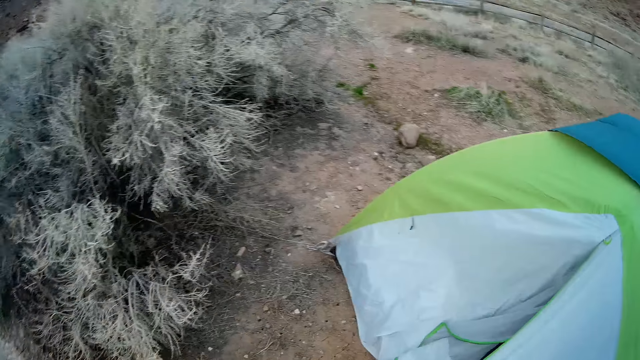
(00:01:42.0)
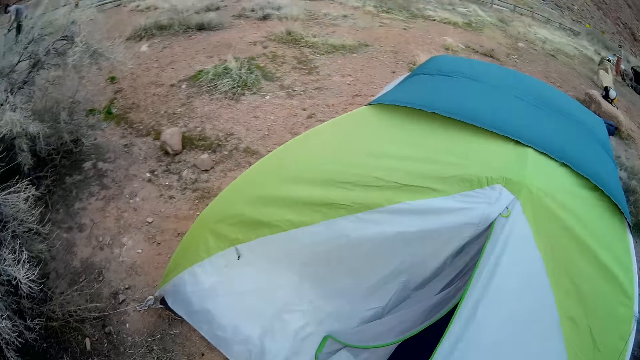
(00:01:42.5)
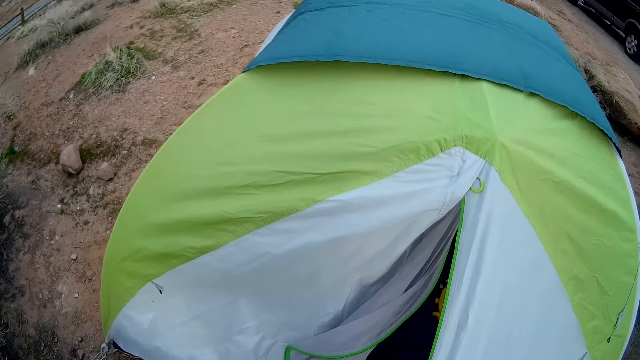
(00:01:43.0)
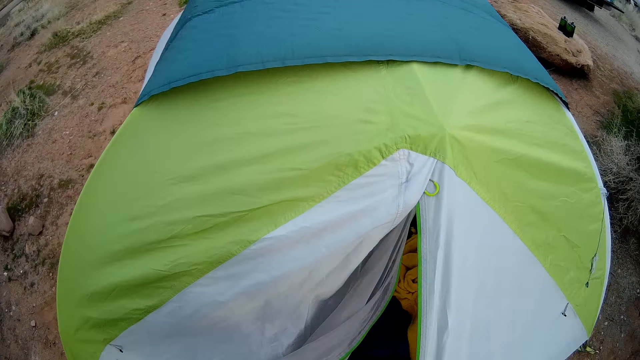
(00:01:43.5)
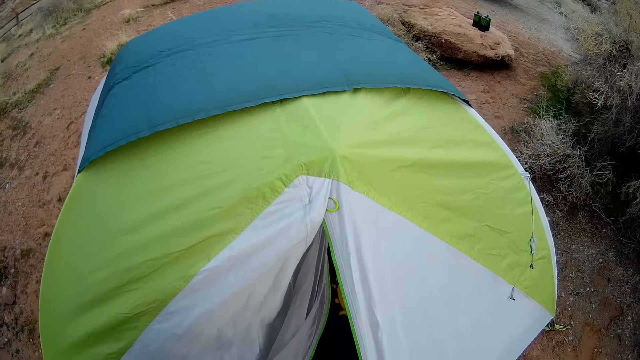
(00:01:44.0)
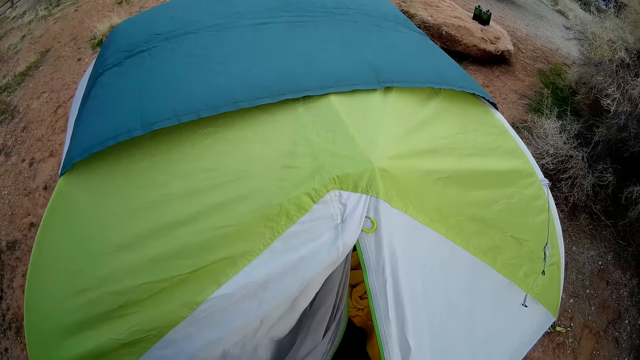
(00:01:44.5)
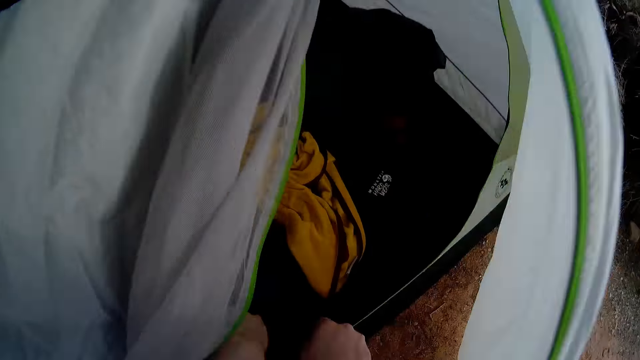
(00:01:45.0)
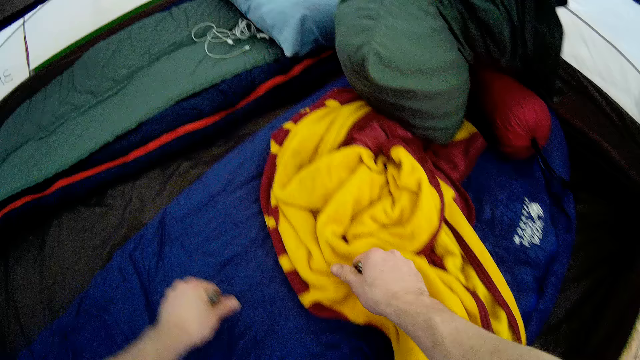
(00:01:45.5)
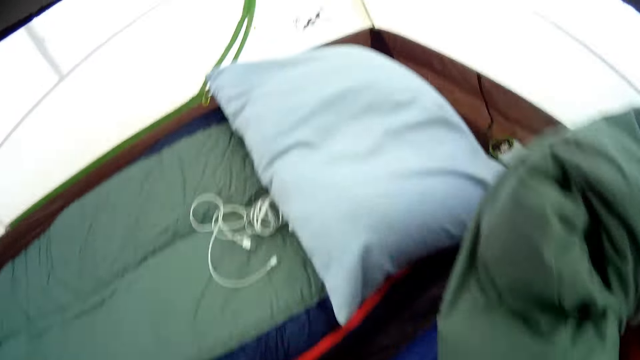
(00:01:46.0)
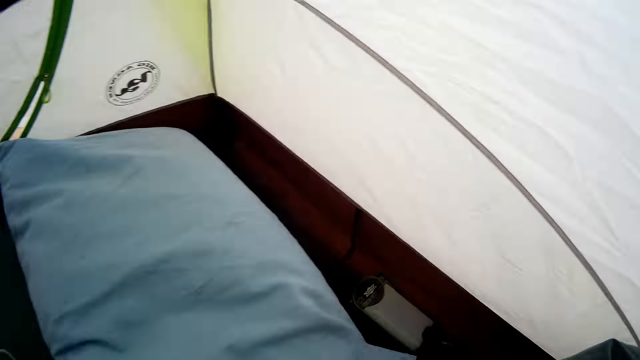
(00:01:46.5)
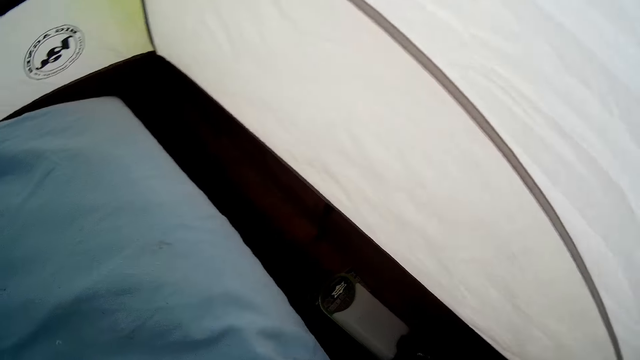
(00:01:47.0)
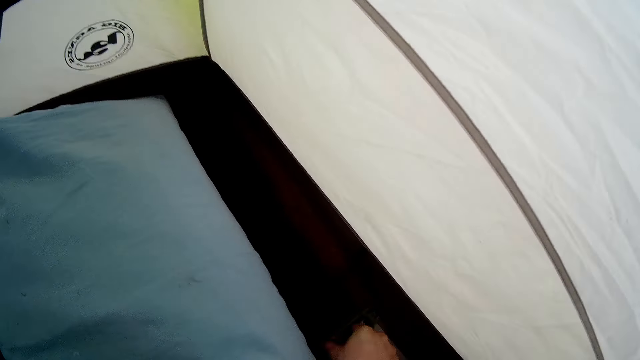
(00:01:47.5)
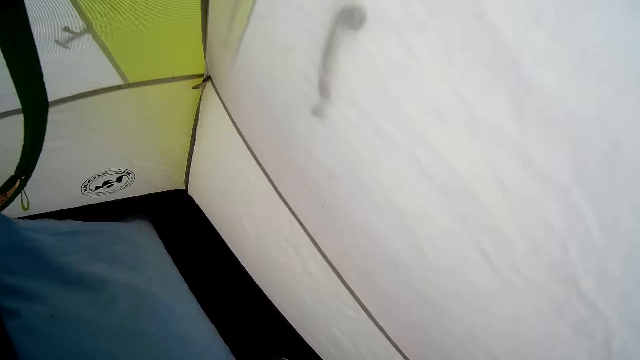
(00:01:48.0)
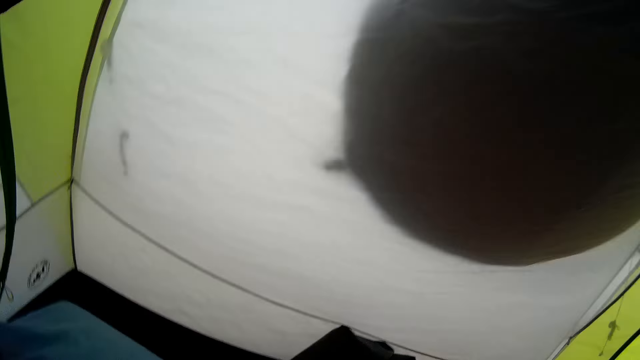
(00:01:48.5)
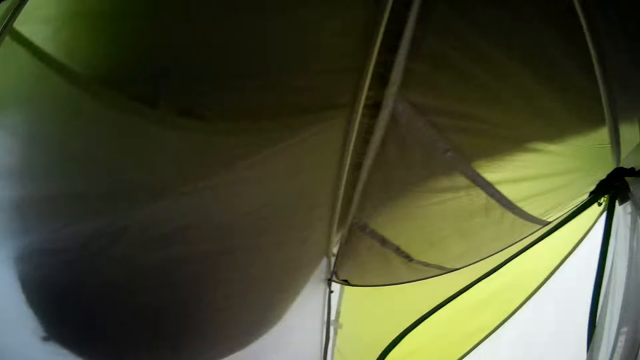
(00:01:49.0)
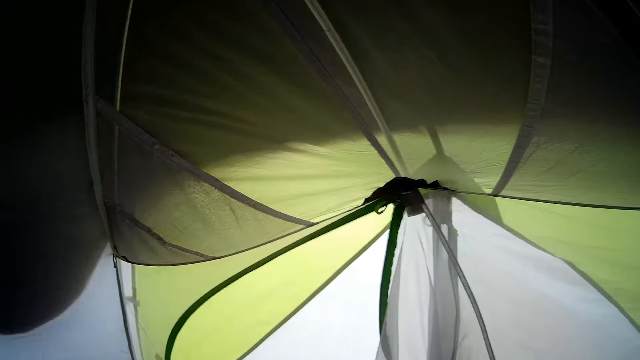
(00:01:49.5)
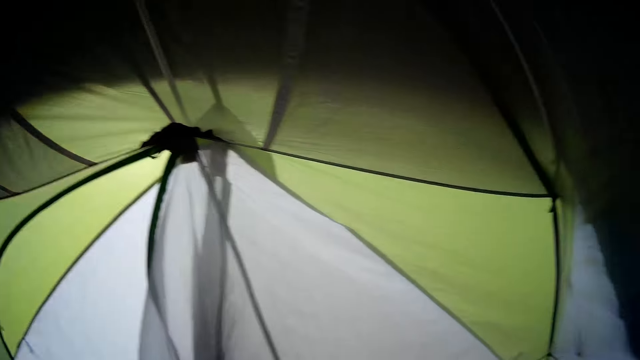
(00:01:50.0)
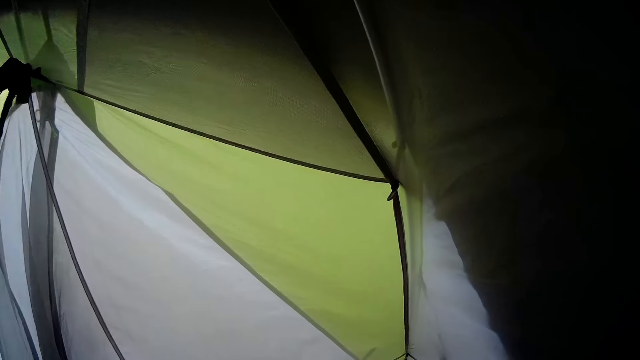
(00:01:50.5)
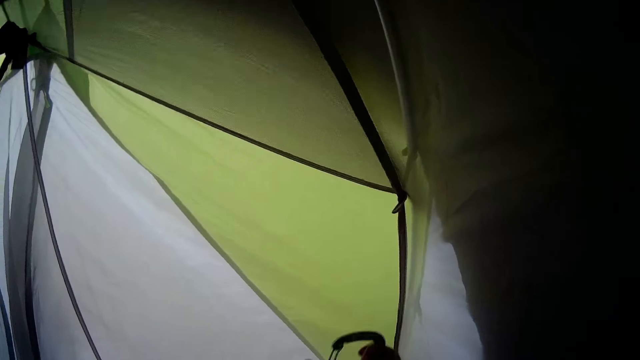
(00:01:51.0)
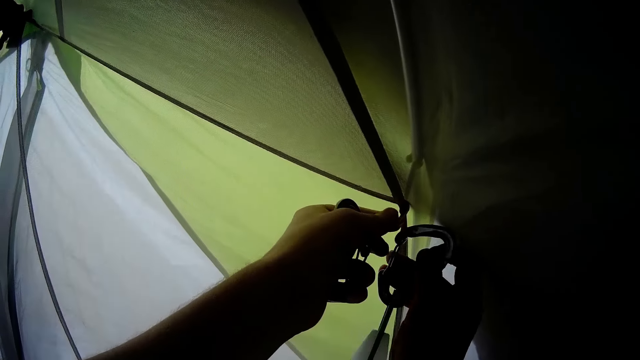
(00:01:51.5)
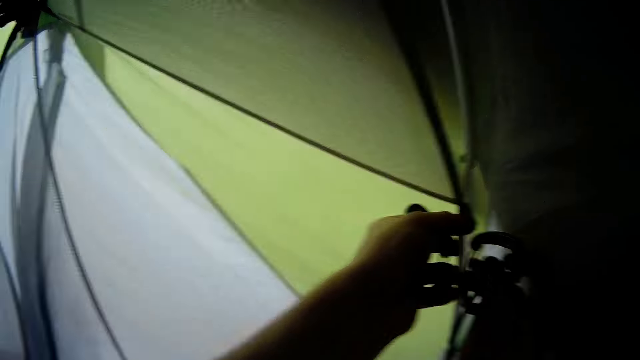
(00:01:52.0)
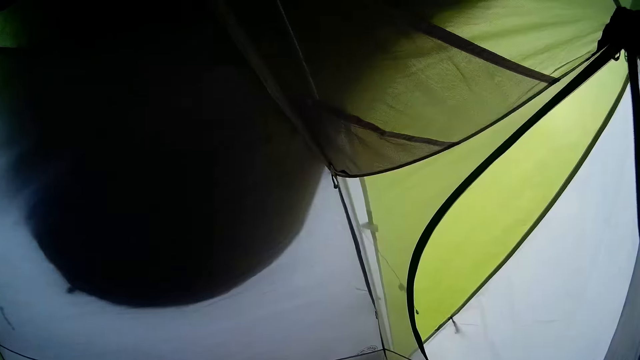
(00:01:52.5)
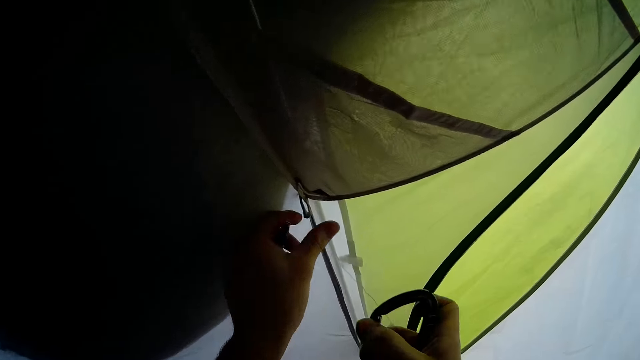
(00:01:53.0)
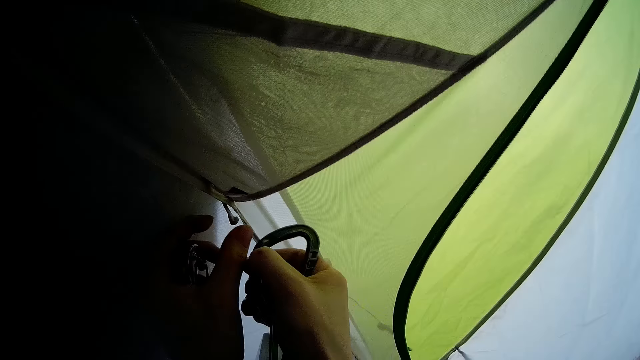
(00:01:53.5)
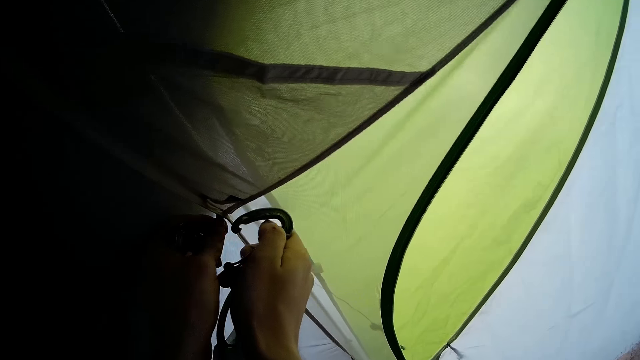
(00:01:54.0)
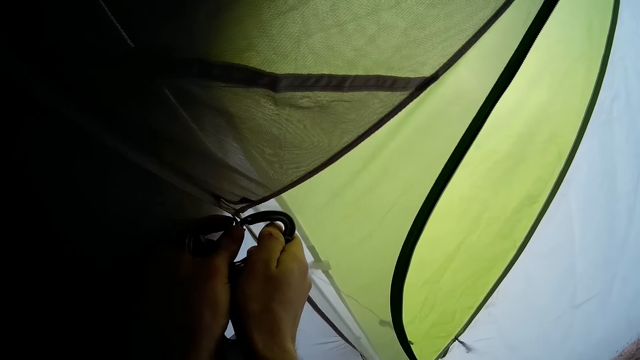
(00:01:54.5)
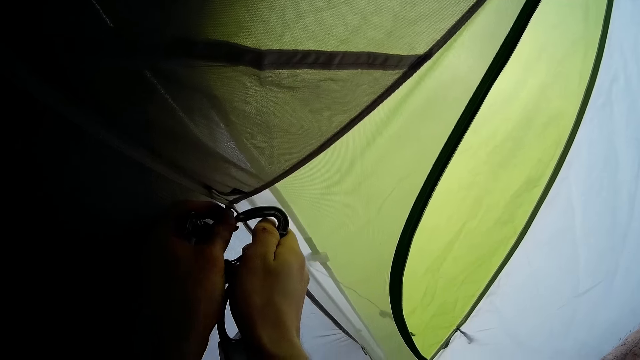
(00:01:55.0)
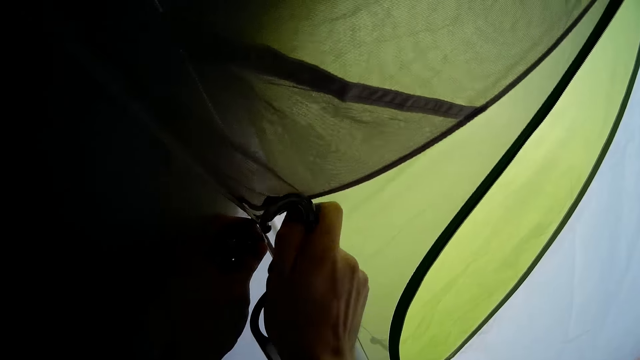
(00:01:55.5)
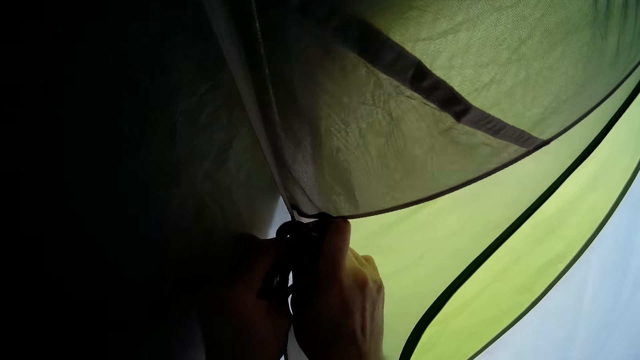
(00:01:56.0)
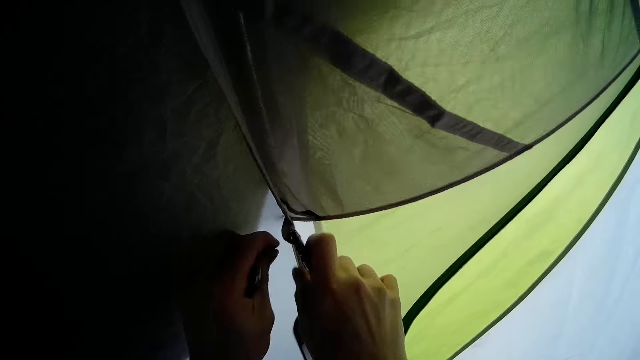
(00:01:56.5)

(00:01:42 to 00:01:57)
The camera wearer opens the tent. They go into the tent. They close the tent. They hook something on the tent. They fix the tent.

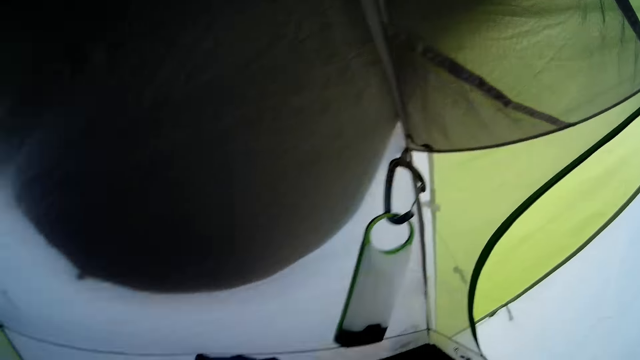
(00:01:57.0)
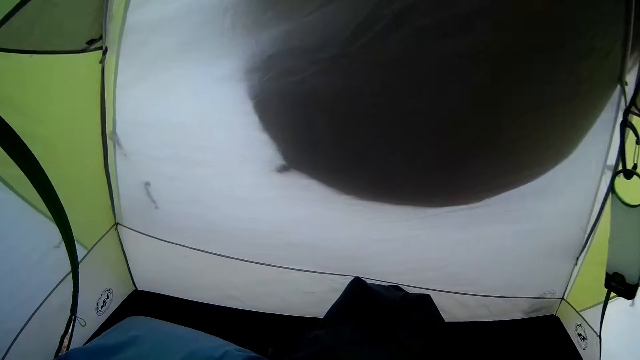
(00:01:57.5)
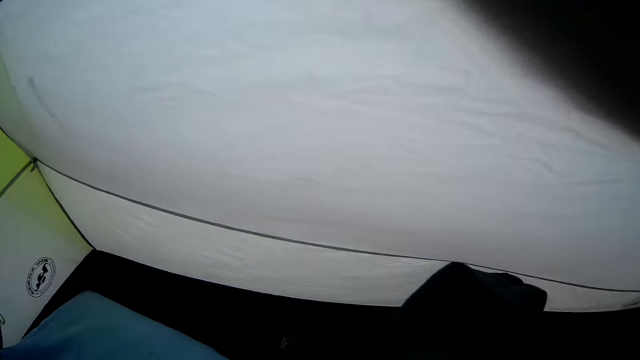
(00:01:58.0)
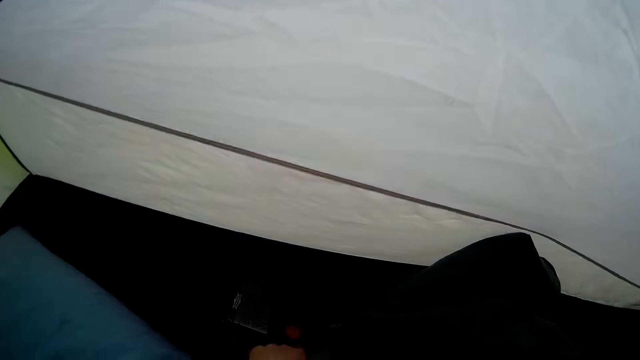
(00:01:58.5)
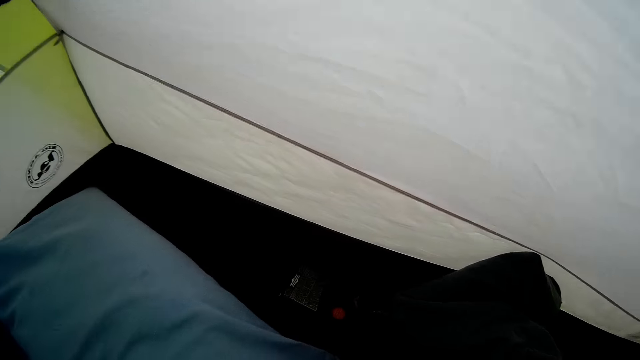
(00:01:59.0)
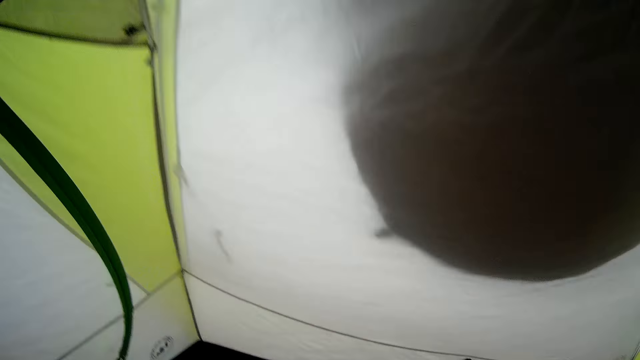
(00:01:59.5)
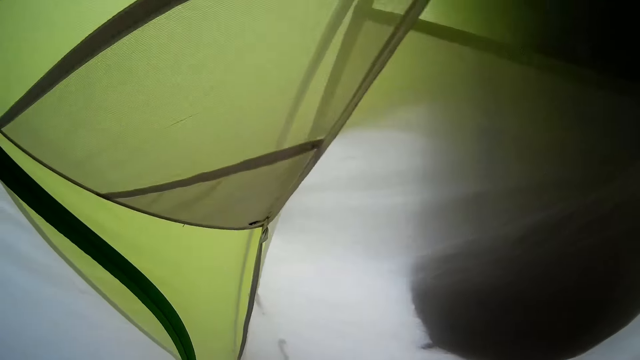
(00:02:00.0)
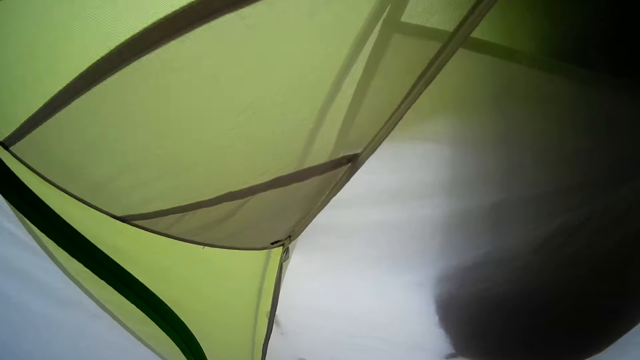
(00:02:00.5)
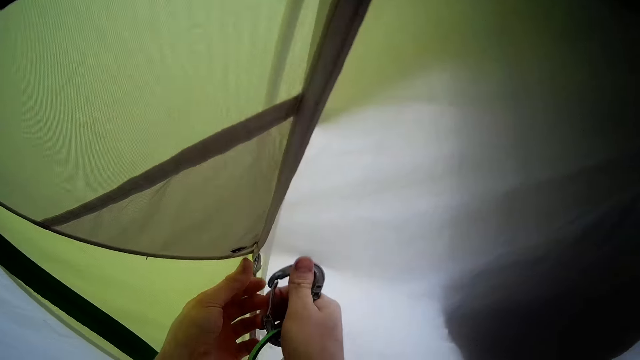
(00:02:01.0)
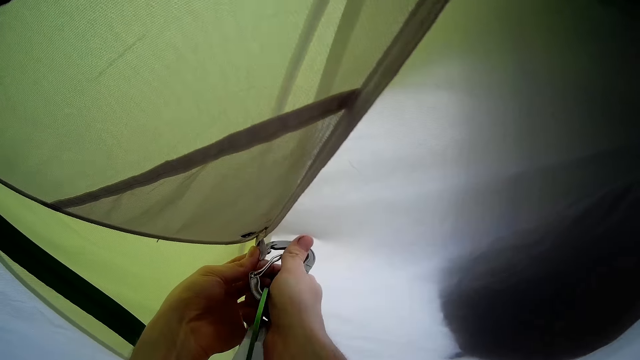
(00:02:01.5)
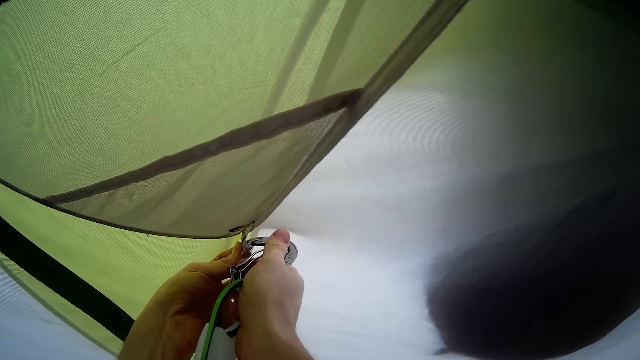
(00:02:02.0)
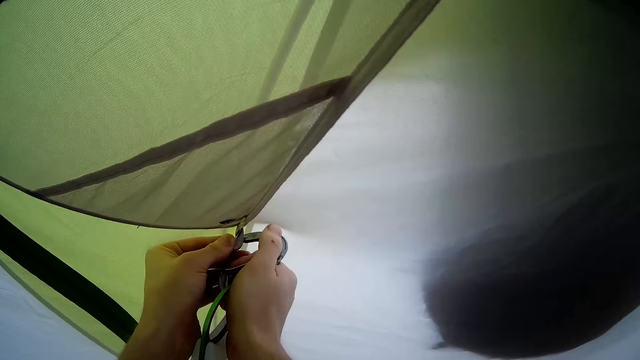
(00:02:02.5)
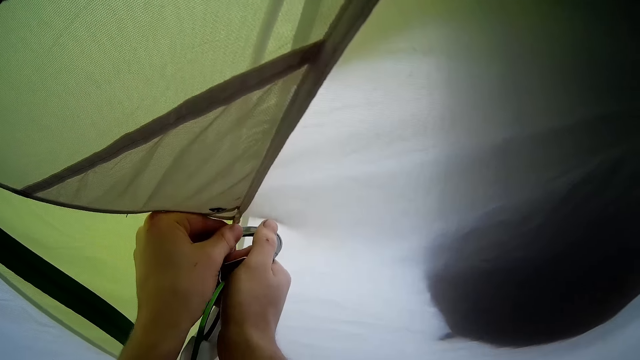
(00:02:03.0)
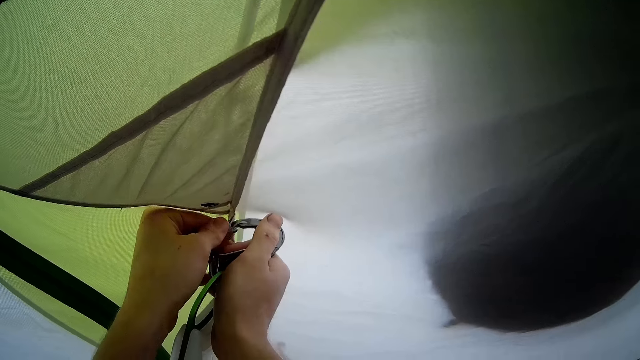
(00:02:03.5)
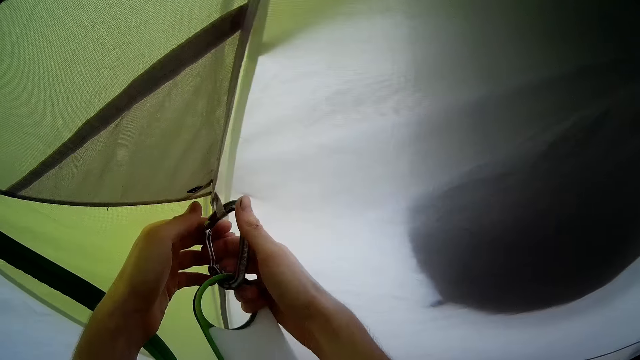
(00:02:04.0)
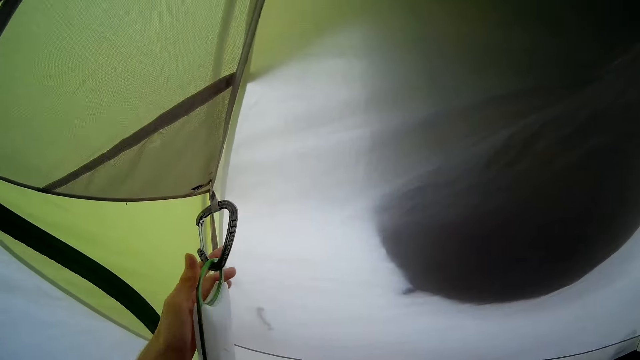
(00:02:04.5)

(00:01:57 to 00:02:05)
The camera wearer looks around. They hook something on the tent.
